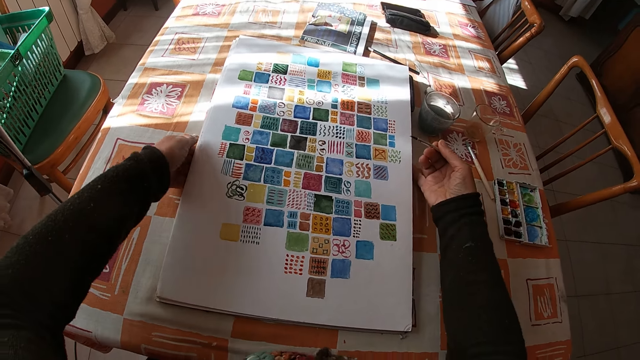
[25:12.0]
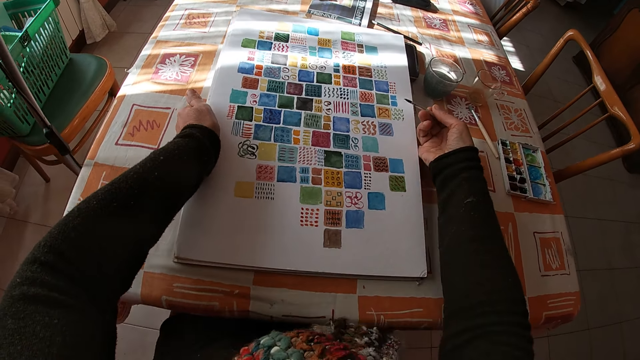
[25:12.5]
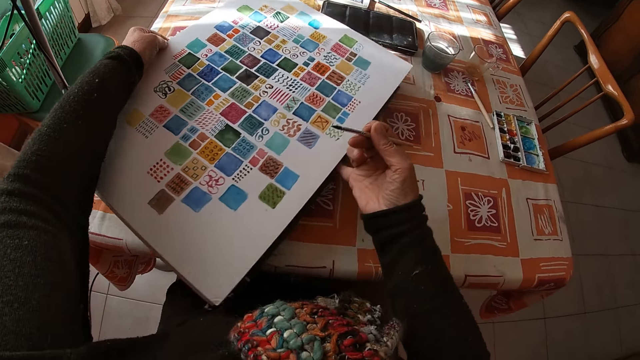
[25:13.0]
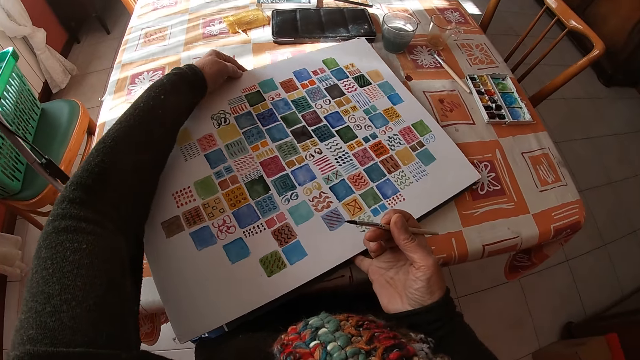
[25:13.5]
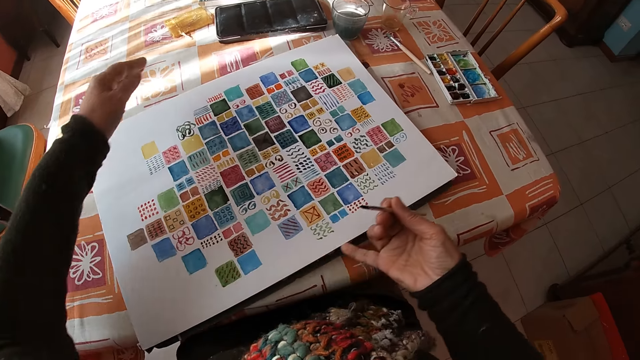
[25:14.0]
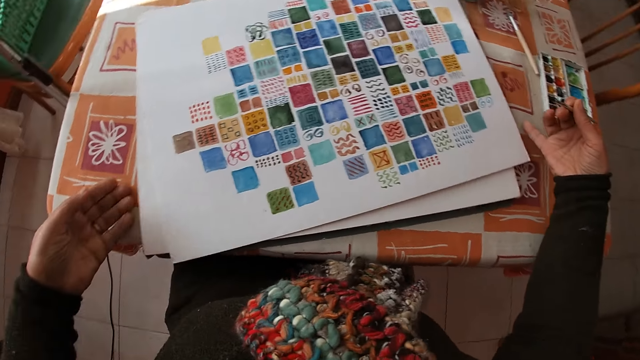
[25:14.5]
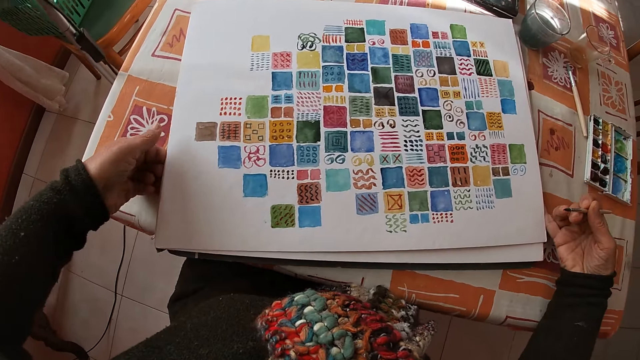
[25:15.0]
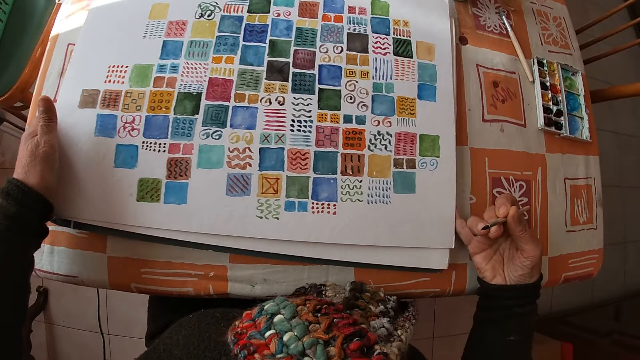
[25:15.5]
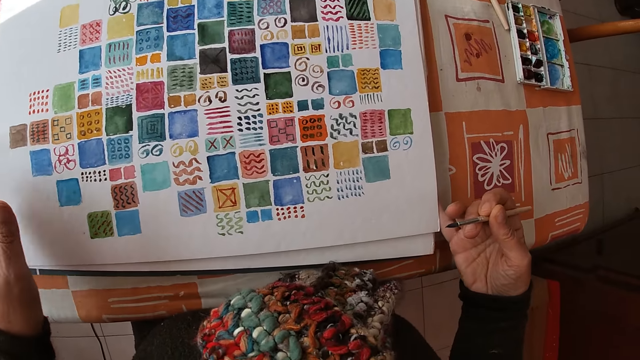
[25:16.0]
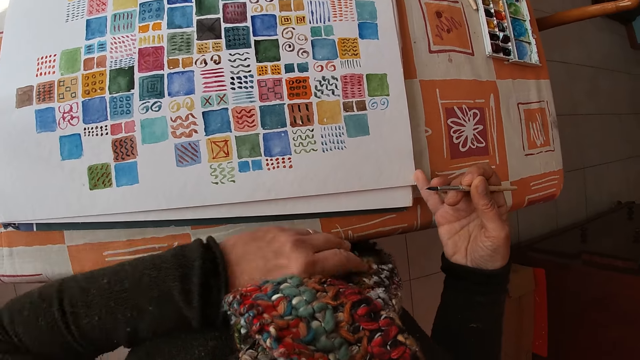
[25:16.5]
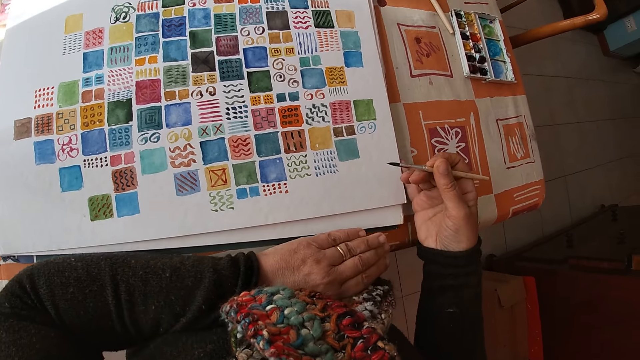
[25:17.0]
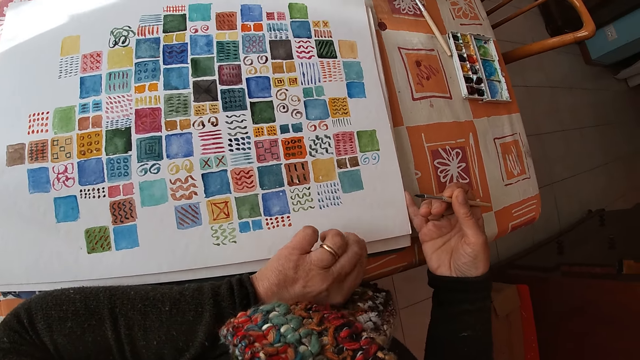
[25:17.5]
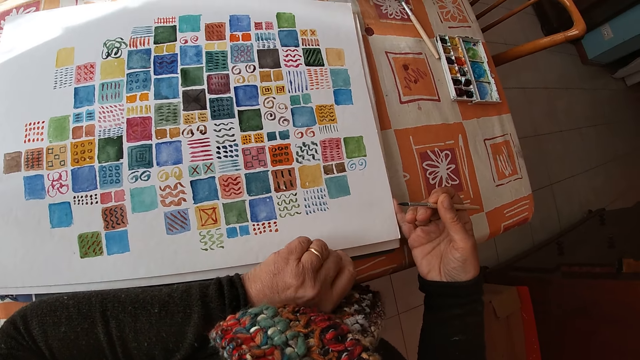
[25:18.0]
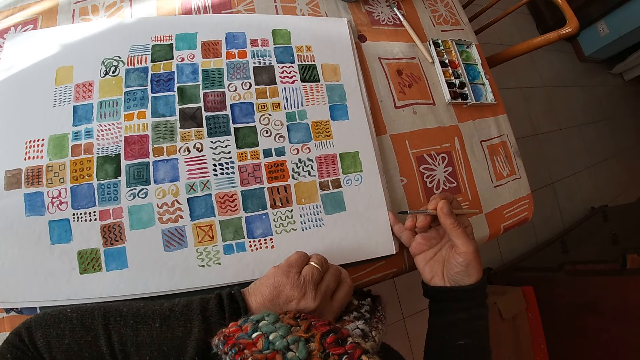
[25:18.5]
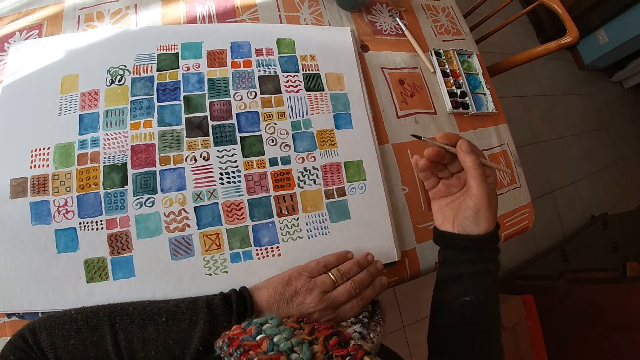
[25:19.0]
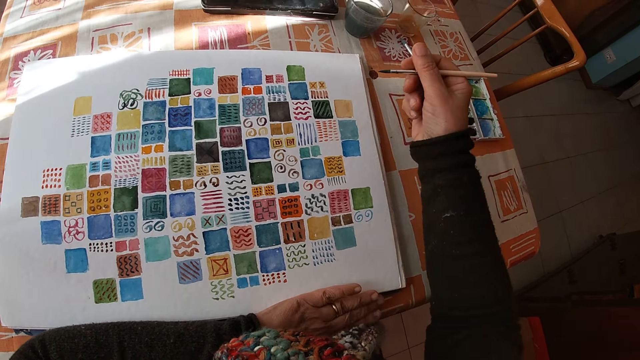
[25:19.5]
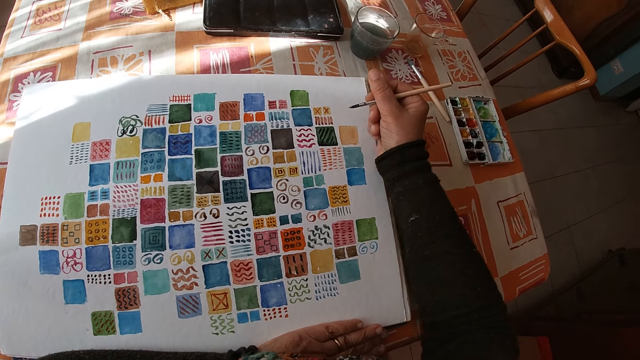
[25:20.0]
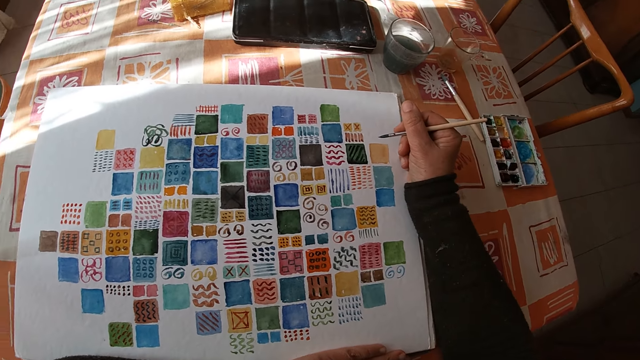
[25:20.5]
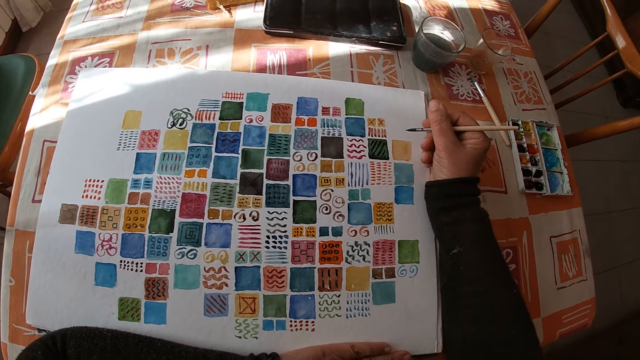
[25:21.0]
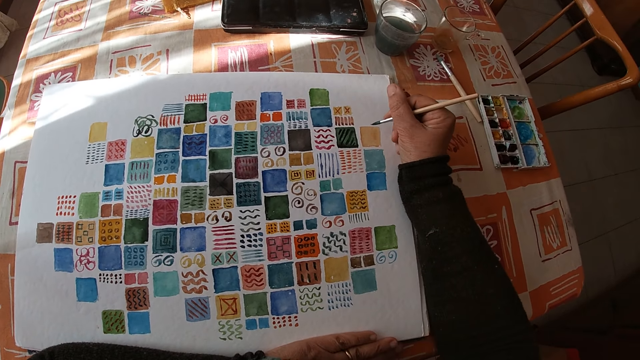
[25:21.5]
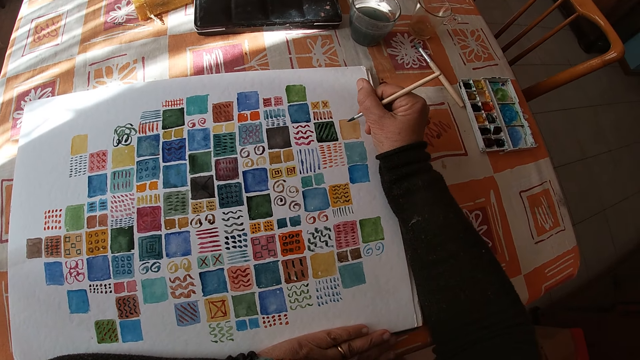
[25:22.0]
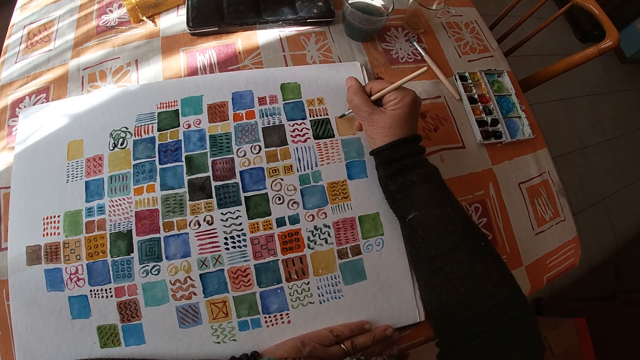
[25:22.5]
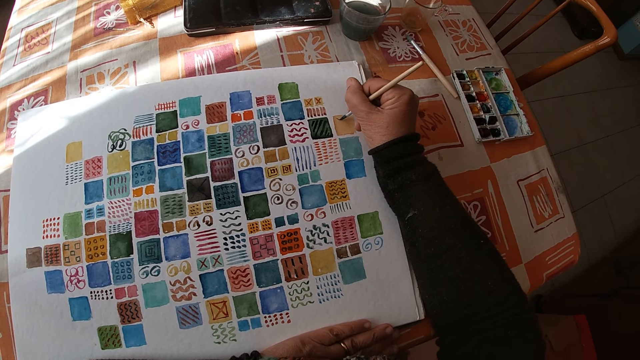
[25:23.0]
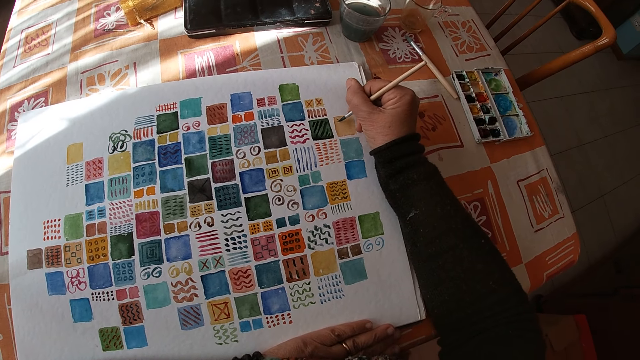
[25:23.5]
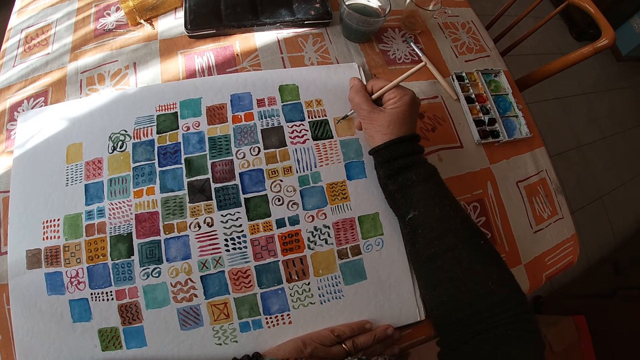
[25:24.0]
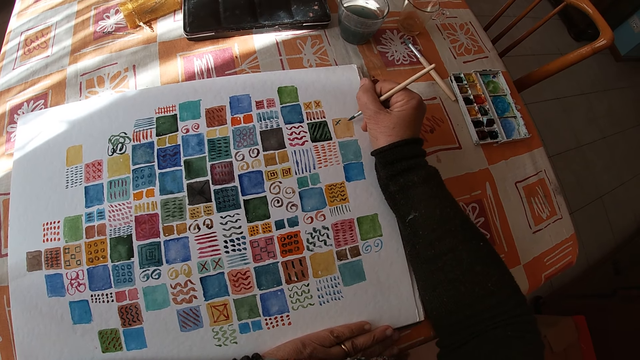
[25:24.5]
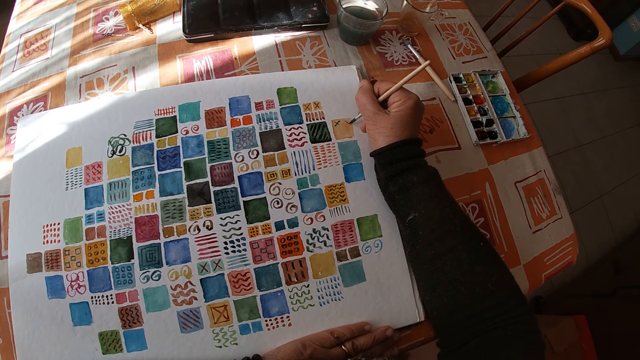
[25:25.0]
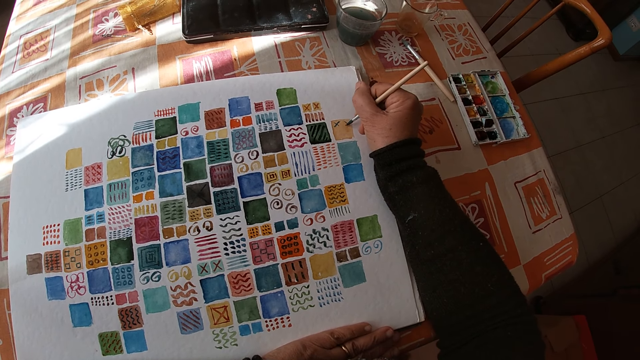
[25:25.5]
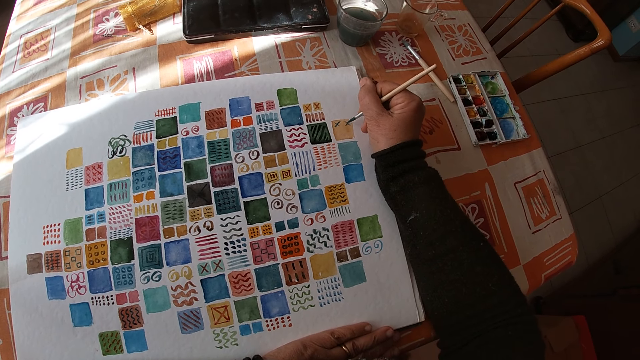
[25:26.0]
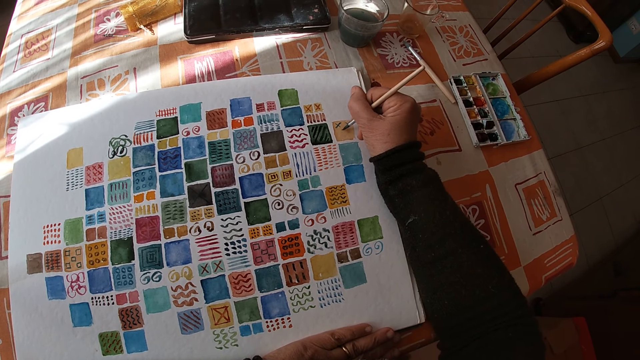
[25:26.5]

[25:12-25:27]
The camera wearer adjusts the canvas pad on the table with both hands. She turns the drawing, puts the drawing on the table, holds the drawing and turns the drawing. She places her left arm on the table. She adjusts the canvas pad on the table with both hands. She places her left hand on the canvas pad on the table. She holds the paintbrush. She places her right arm on the table. She looks at the drawing. She paints on the canvas pad on the table with the paint brush in her right hand.

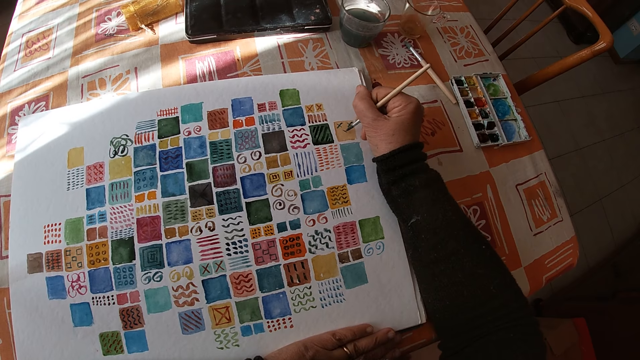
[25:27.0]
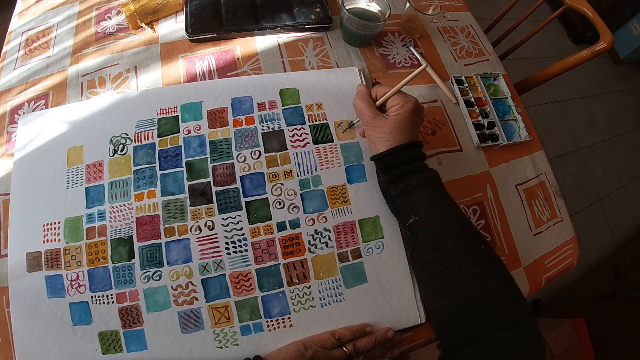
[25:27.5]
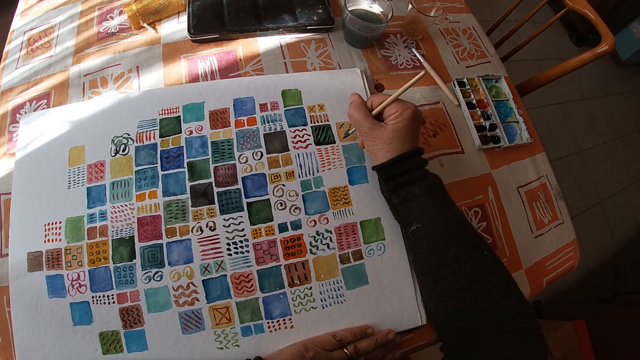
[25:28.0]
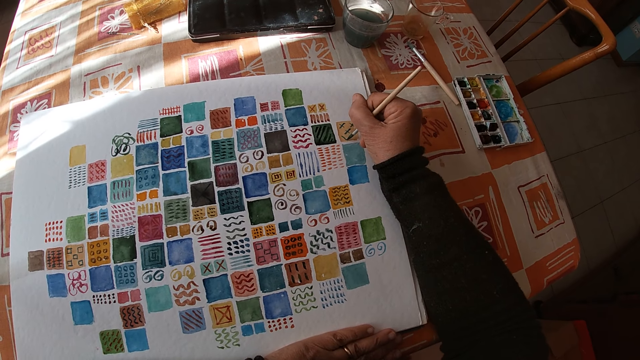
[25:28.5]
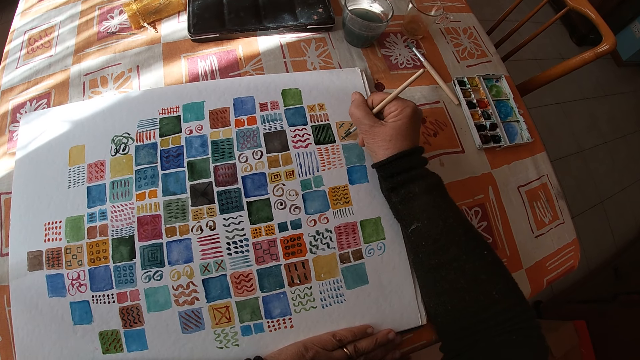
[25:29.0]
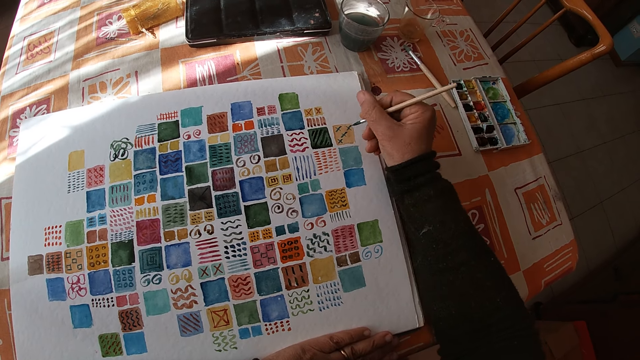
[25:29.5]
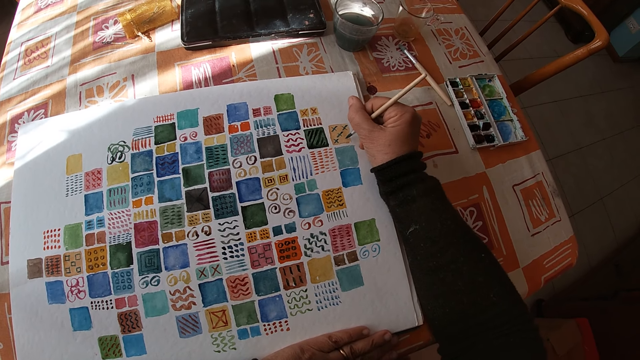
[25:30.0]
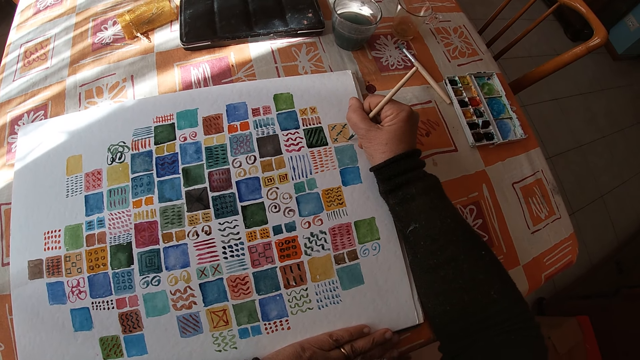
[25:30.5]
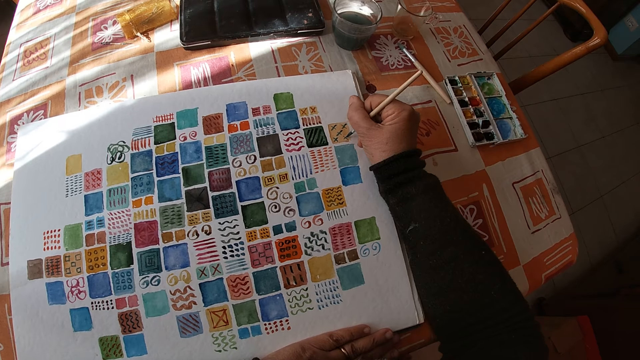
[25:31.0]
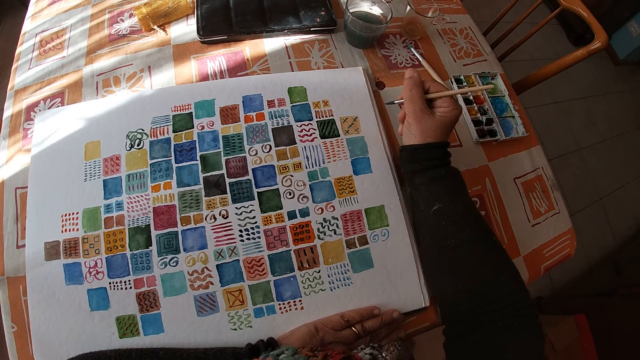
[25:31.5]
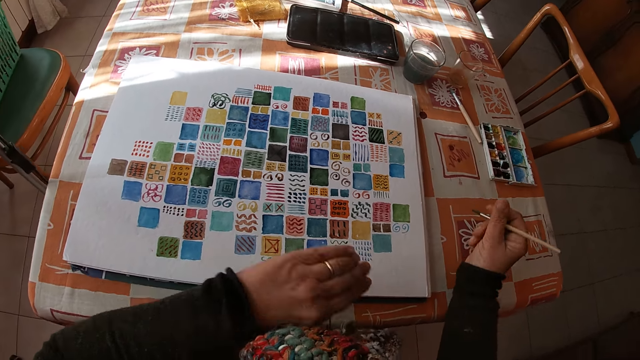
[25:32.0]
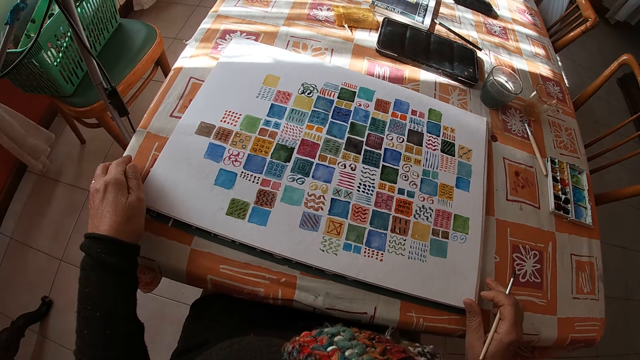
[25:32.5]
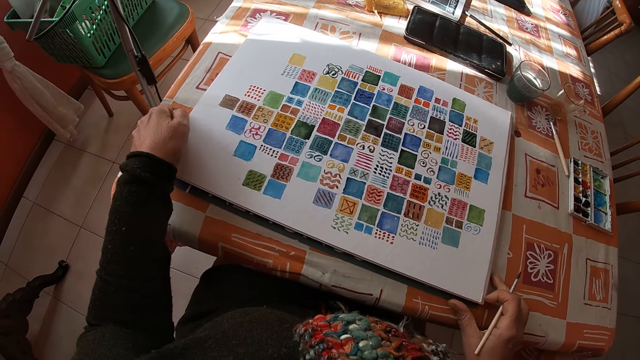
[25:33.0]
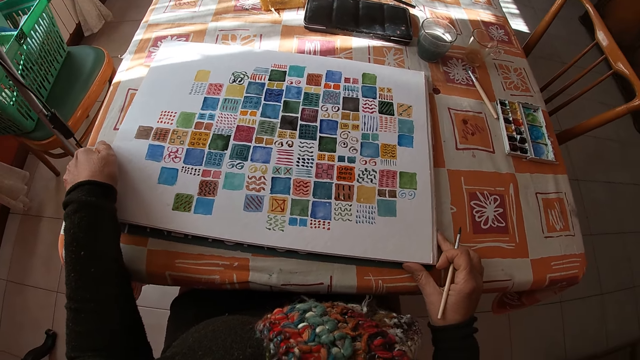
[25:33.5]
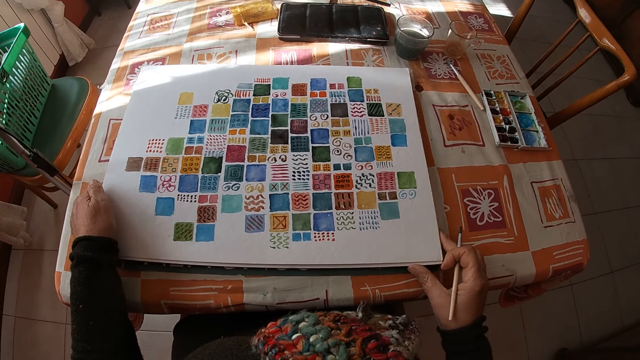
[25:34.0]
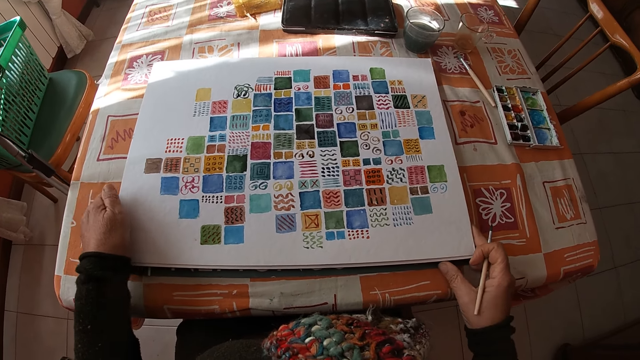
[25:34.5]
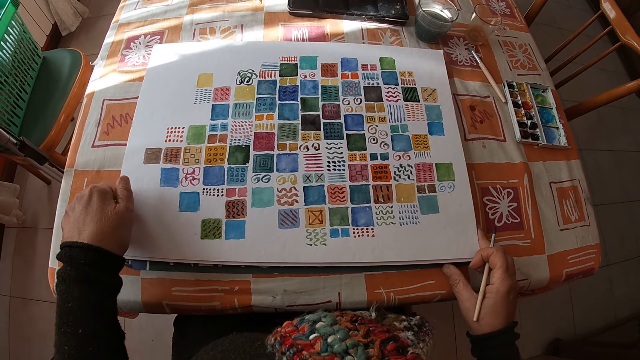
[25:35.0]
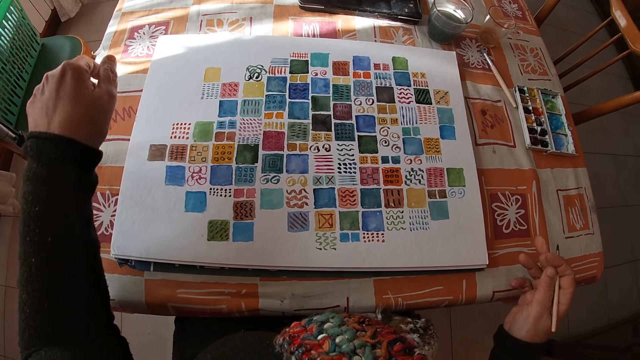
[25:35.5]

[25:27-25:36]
The camera wearer adjusts the canvas pad on the table with both hands. They hold the drawing and move the drawing.
